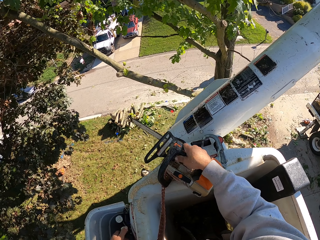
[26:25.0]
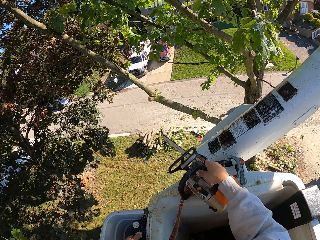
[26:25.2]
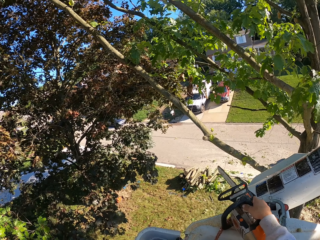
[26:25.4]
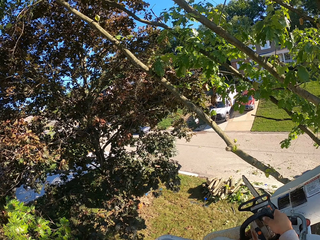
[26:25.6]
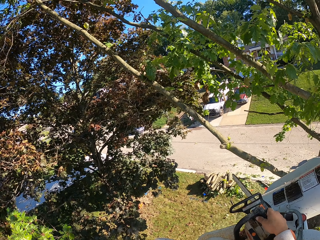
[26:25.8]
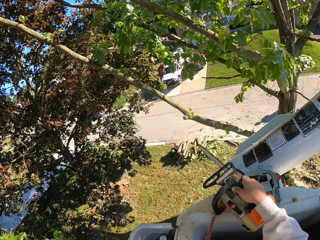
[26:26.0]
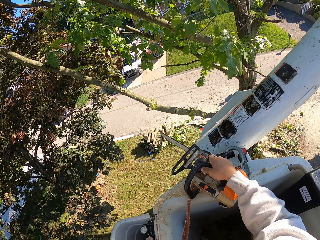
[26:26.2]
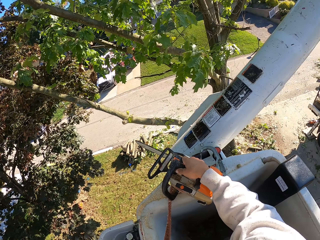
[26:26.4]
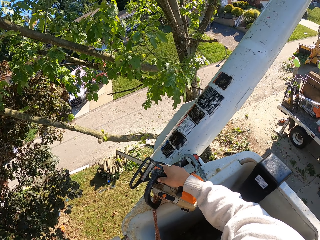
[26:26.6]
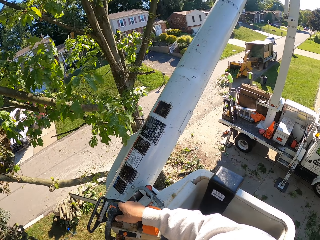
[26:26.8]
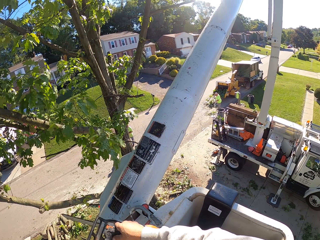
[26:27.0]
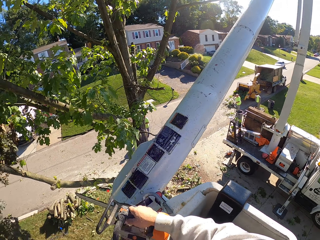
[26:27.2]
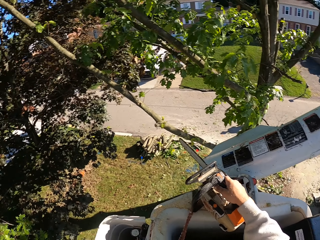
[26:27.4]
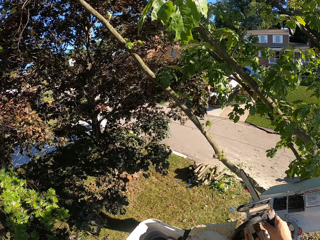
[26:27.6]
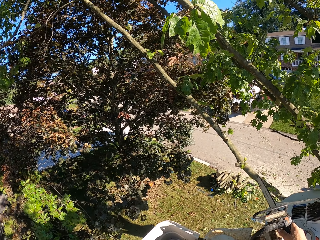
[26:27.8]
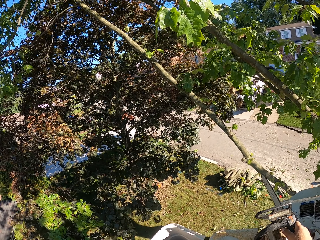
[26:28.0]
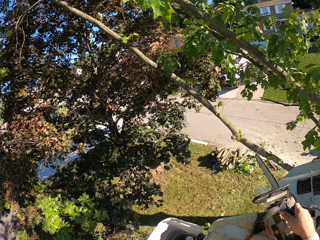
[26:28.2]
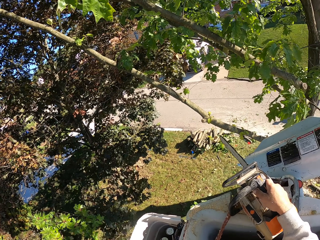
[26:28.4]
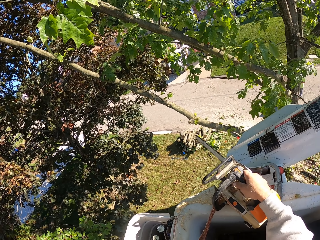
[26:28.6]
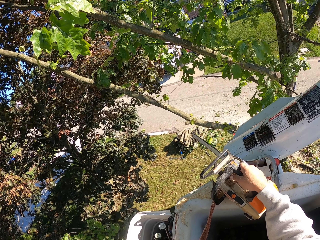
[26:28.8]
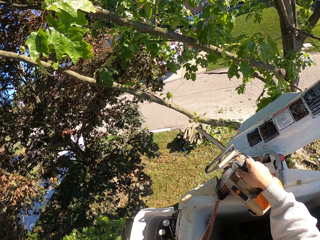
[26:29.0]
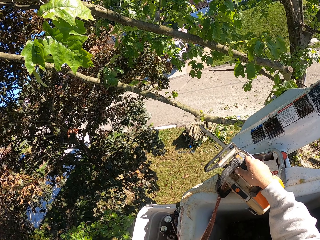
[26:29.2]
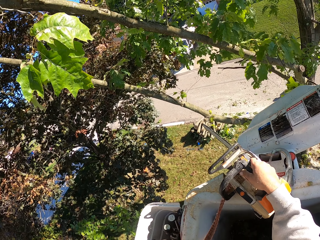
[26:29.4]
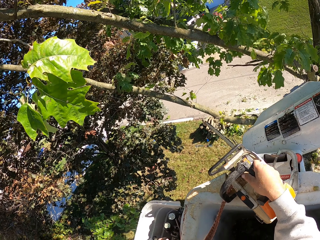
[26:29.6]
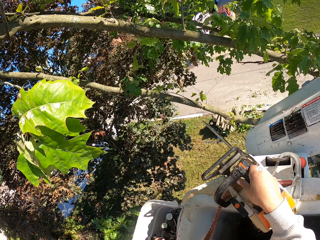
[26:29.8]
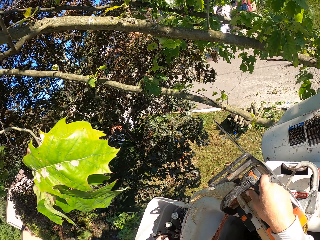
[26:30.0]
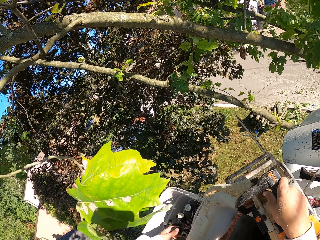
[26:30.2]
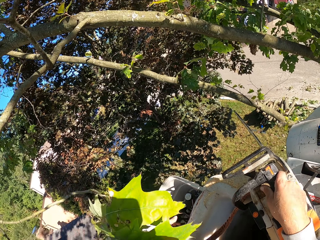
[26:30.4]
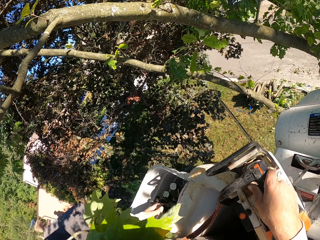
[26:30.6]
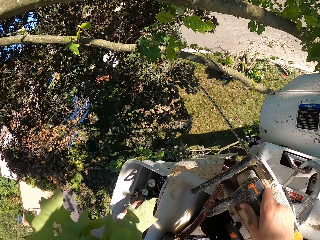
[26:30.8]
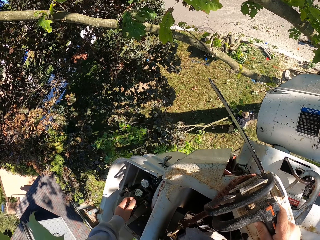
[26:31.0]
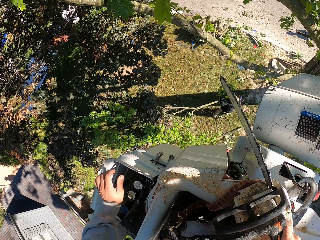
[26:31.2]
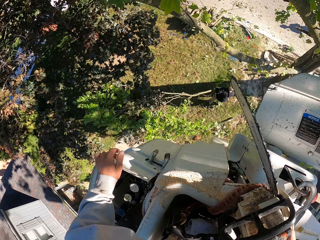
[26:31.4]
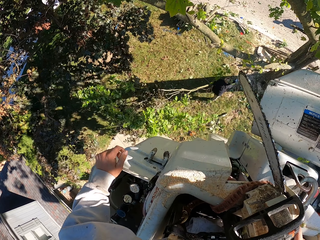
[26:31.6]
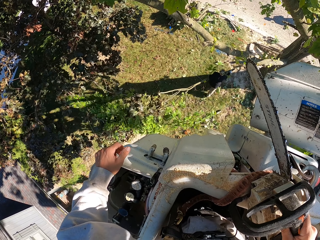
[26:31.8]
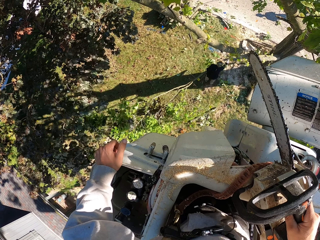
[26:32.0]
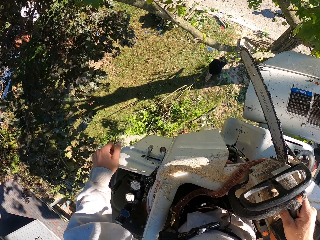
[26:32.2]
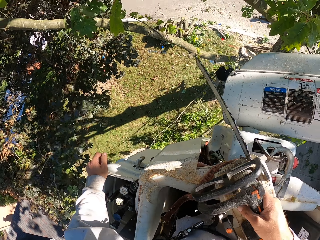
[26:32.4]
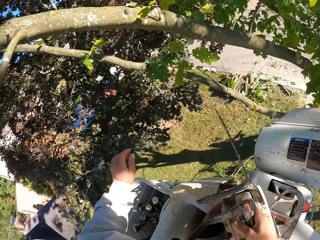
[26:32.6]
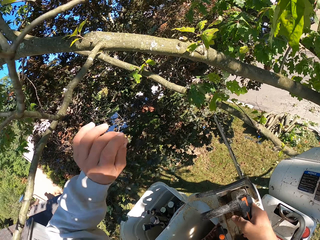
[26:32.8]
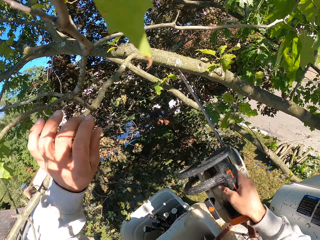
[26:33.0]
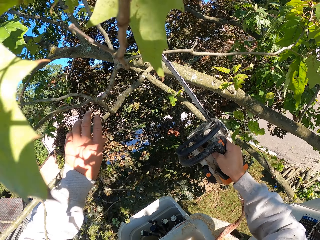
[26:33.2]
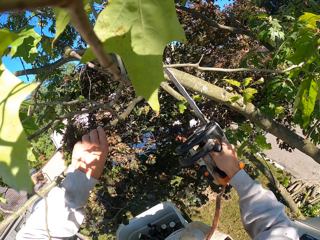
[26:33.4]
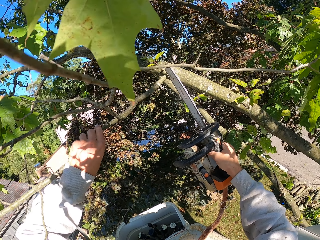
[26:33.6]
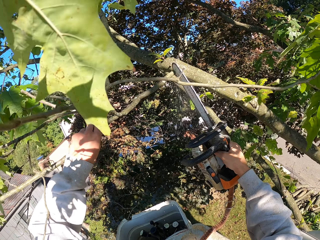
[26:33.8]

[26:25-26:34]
A man drags a branch of the tree on the floor with both hands. The camera wearer places his left hand on the boom lift. He holds a branch of the tree with his left hand. He cuts the branch of the tree with the chainsaw in his right hand.
